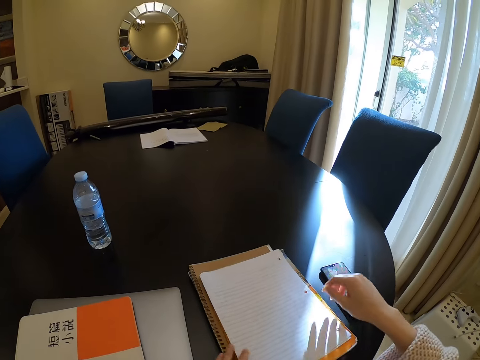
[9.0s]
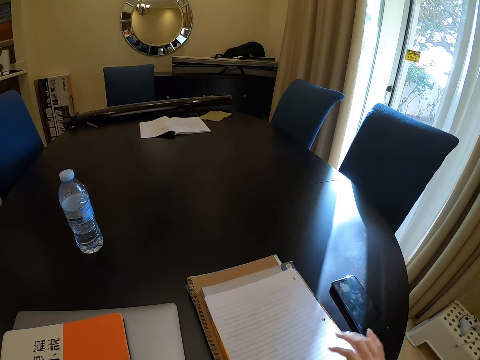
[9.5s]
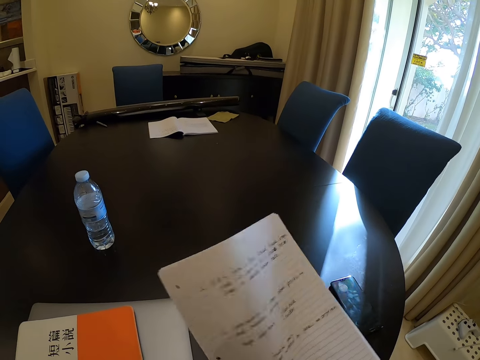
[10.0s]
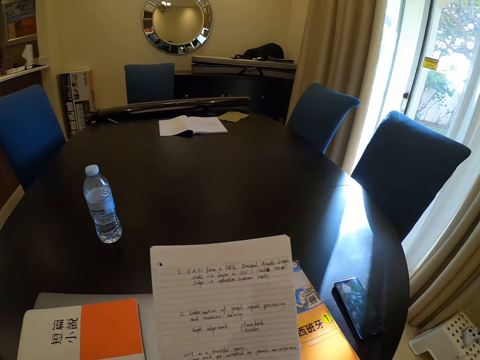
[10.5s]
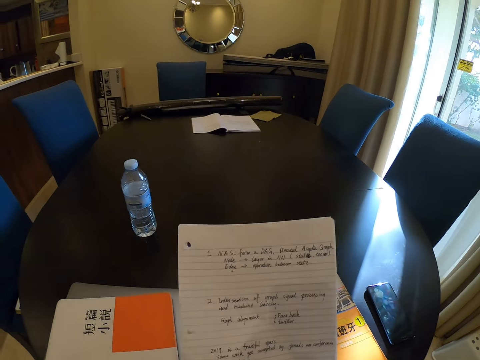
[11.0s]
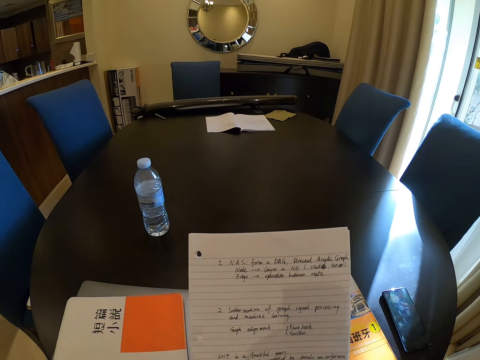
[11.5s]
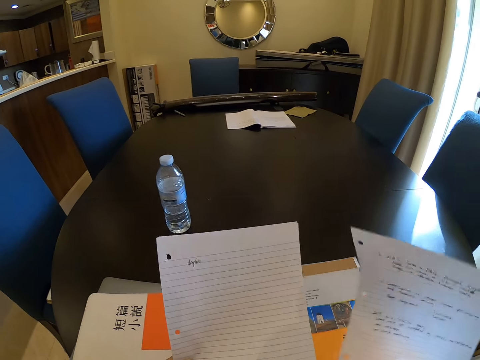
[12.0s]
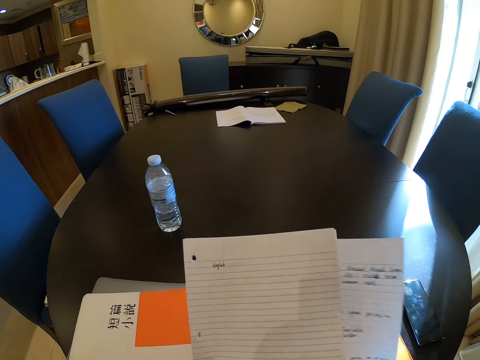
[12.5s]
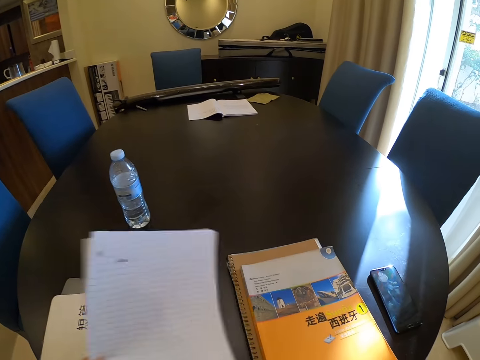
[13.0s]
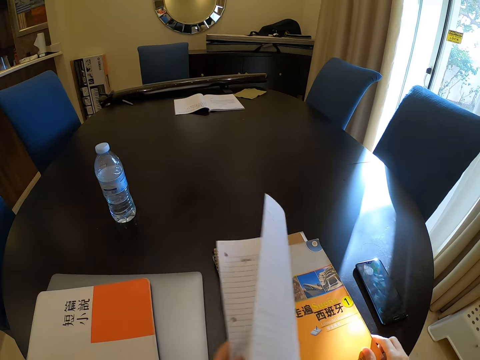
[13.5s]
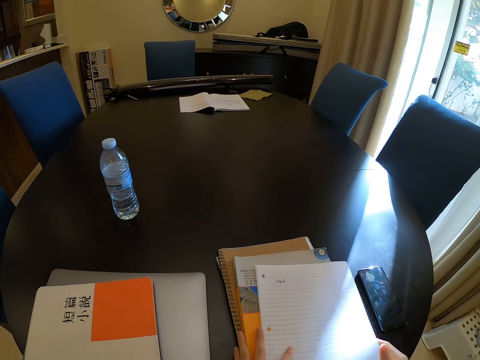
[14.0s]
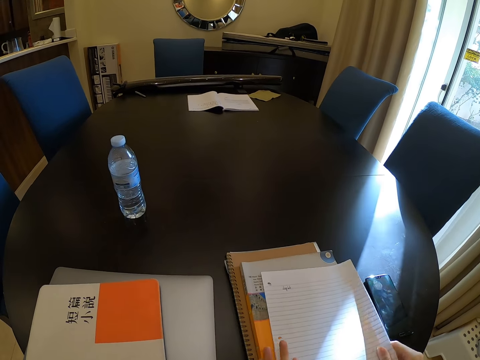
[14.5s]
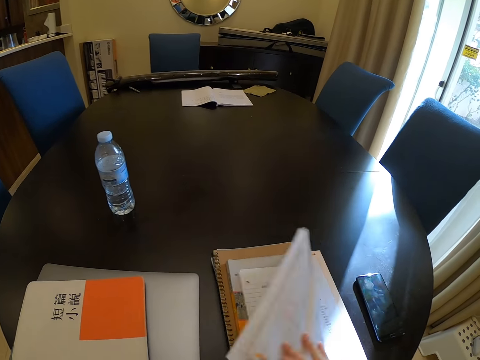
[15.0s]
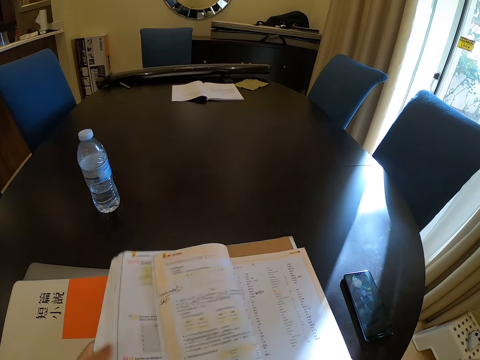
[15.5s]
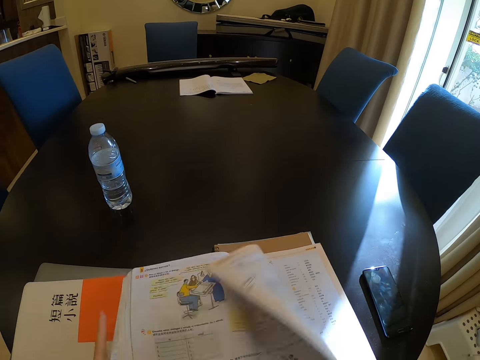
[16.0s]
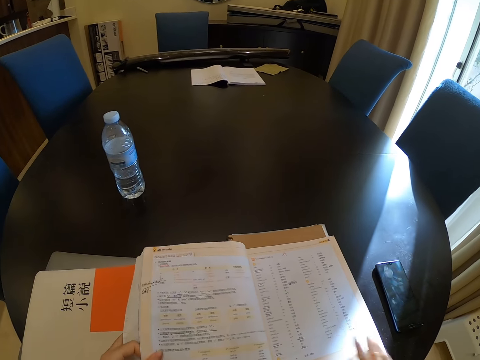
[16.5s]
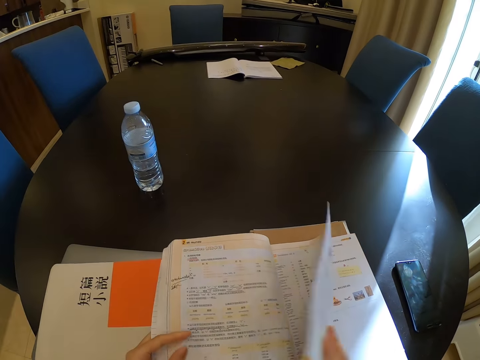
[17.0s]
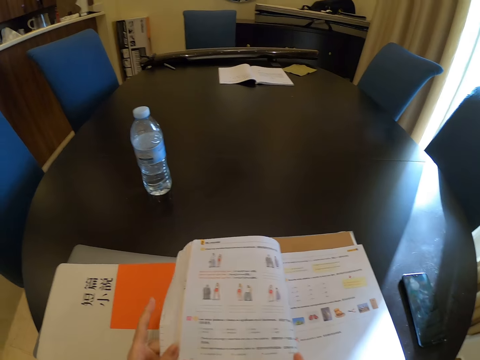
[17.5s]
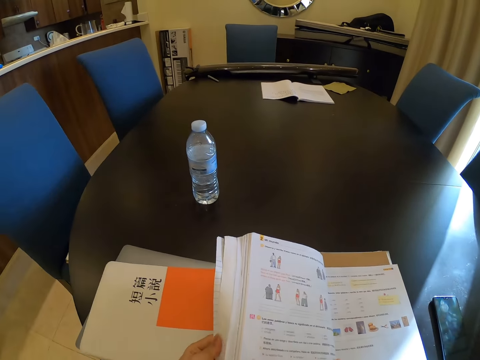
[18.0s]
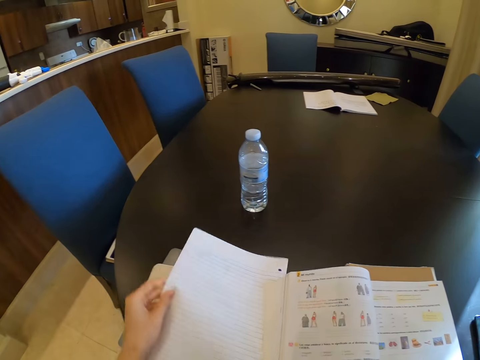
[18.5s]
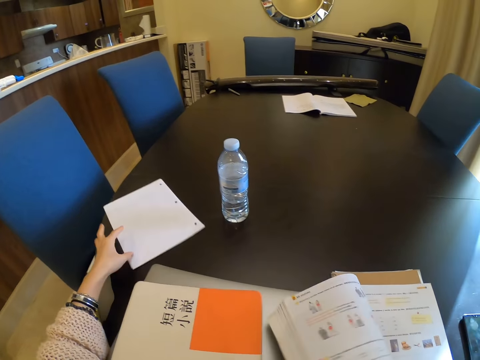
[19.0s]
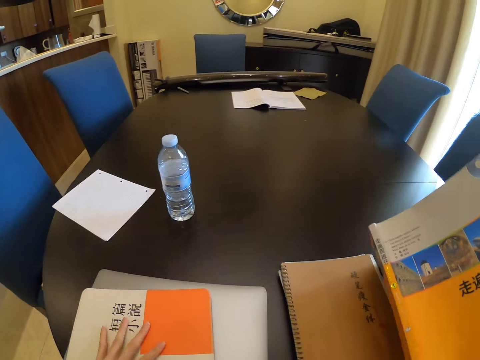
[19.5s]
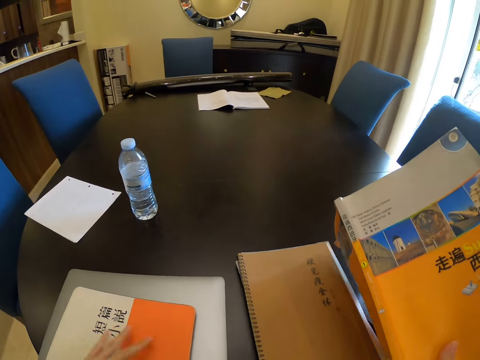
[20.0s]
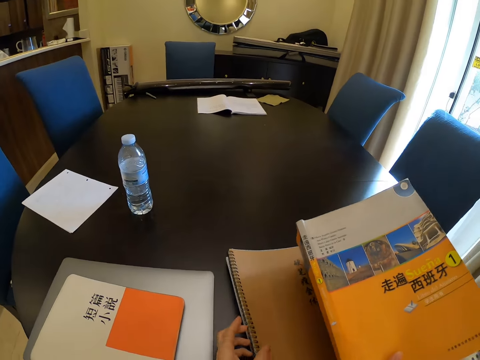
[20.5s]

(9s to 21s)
The camera wearer picks some papers. They turn the papers. They stare at the written paper. They remove the top written paper. They flip the papers. They hold the written paper behind other papers. They put the papers on the textbook. They open the textbook. They flip the pages of the book. They stare at the textbook. They pick up the paper from the other papers. They move the paper on the table. They move up the textbook. They move the notebook on the table. They pick up the notebook from under the textbook.

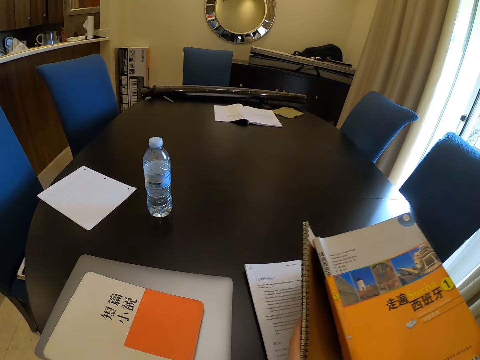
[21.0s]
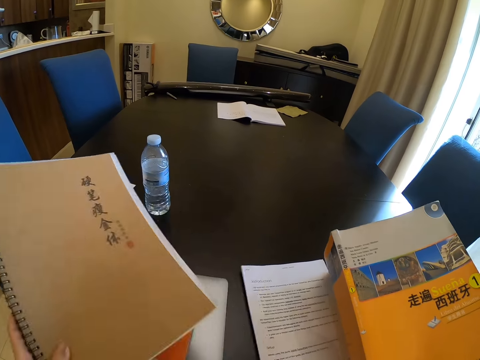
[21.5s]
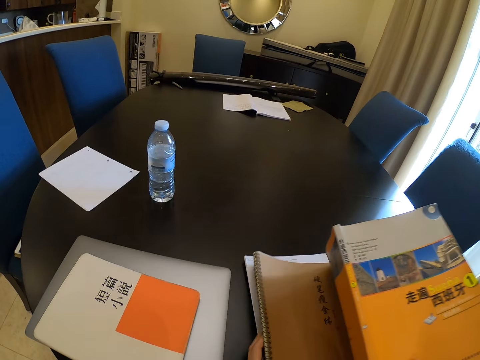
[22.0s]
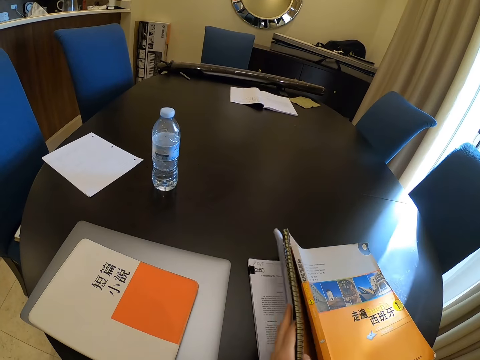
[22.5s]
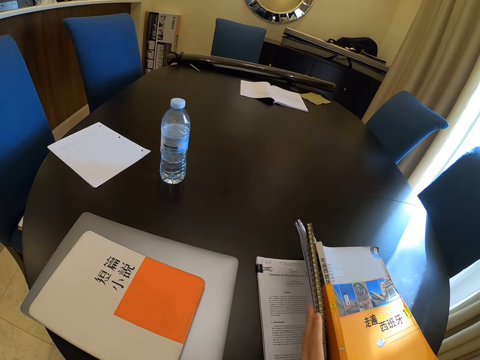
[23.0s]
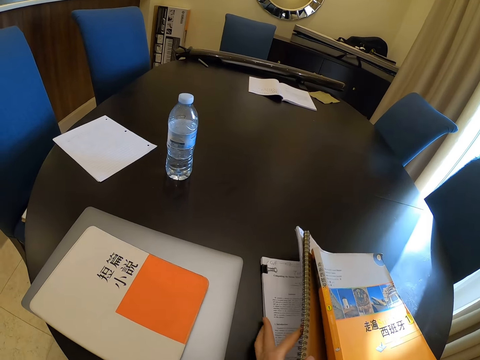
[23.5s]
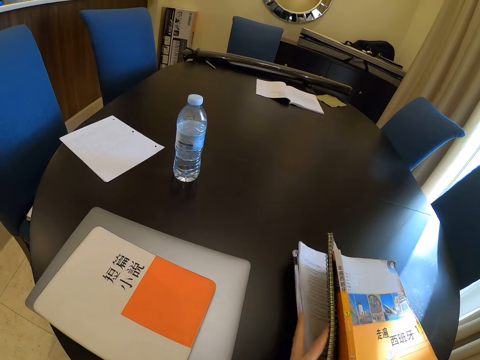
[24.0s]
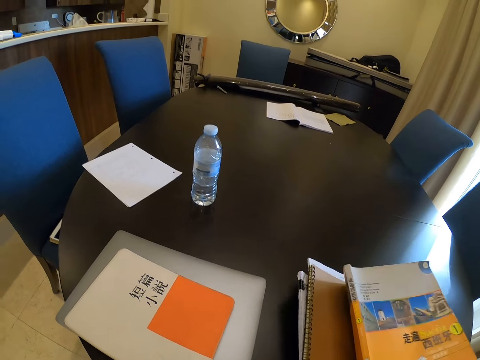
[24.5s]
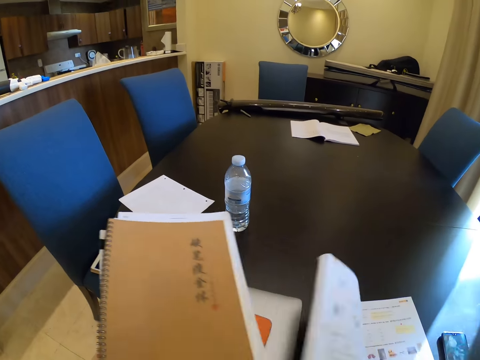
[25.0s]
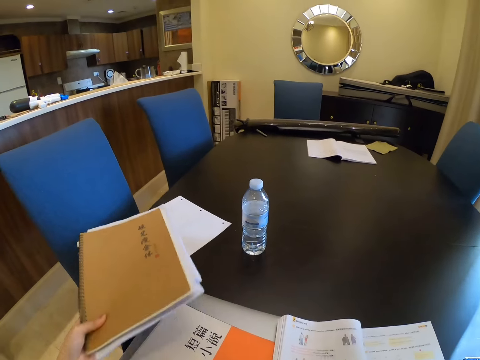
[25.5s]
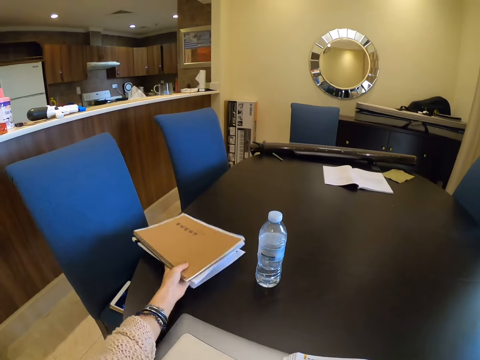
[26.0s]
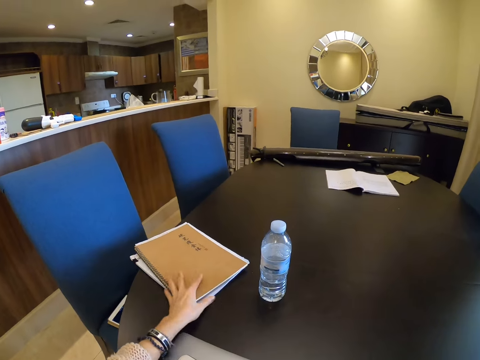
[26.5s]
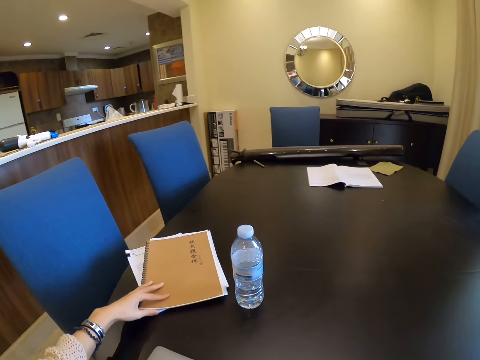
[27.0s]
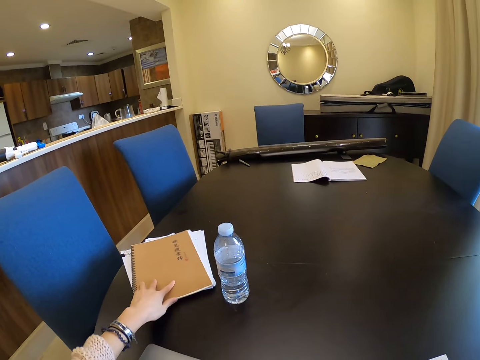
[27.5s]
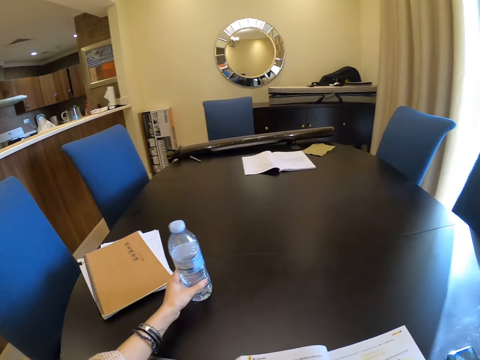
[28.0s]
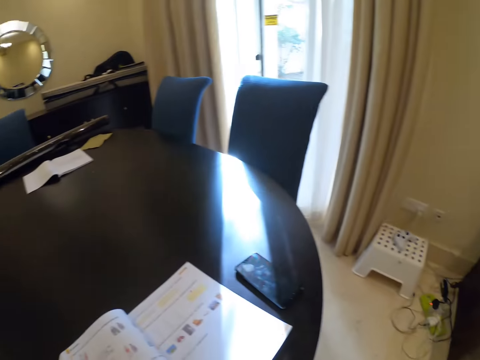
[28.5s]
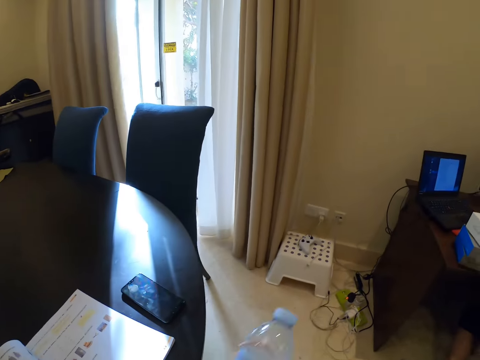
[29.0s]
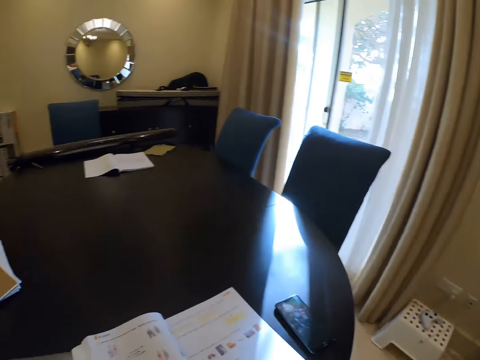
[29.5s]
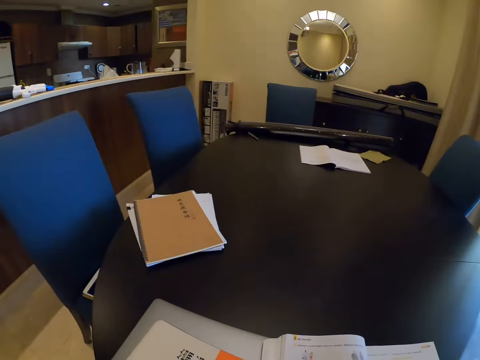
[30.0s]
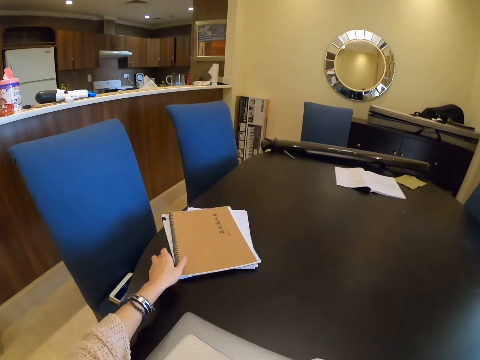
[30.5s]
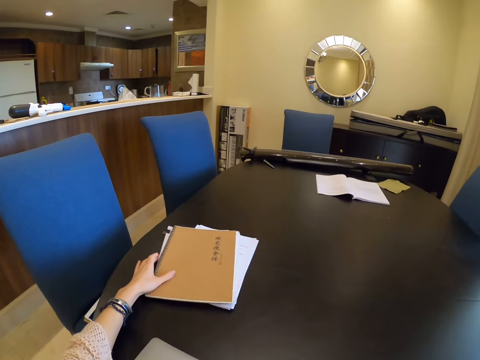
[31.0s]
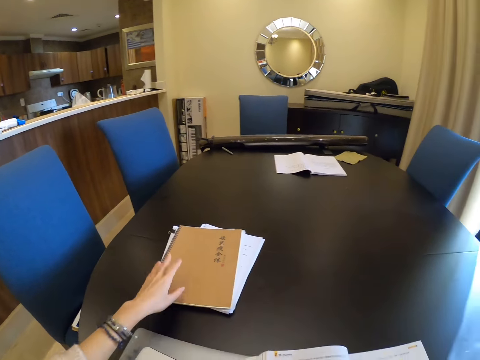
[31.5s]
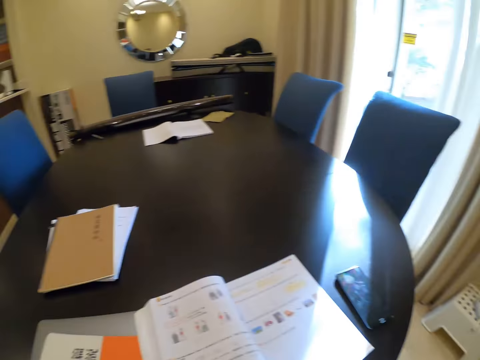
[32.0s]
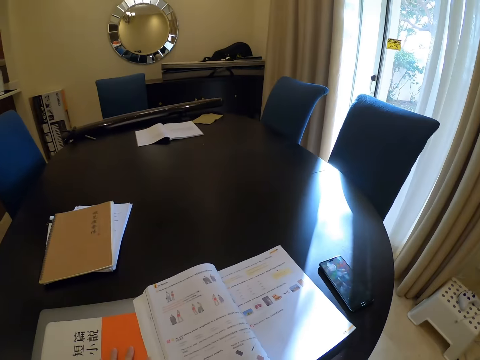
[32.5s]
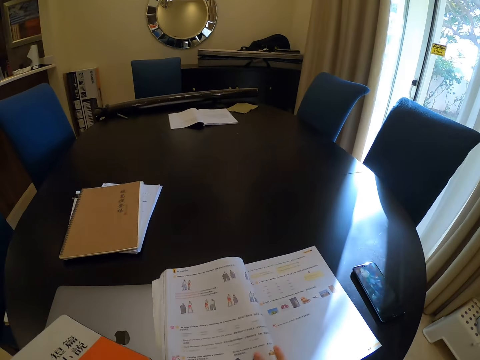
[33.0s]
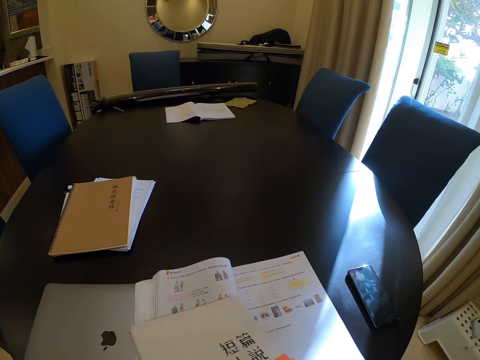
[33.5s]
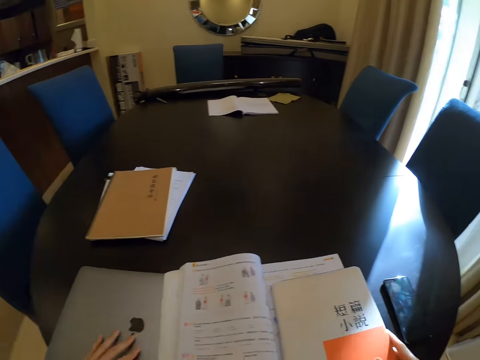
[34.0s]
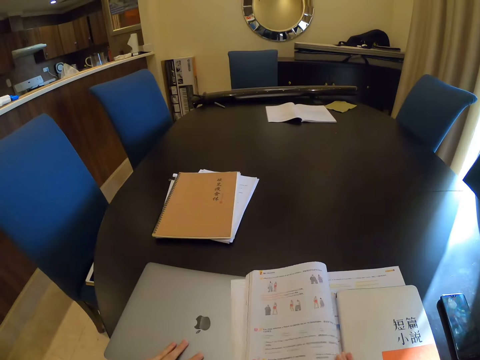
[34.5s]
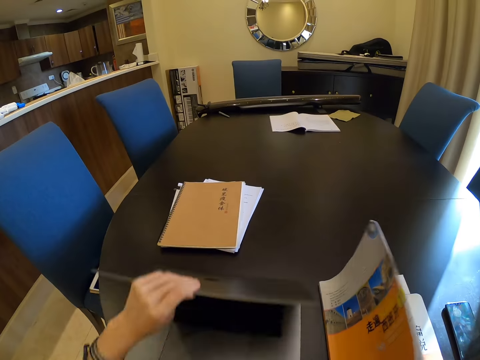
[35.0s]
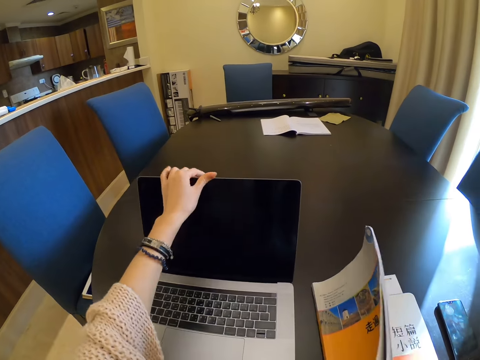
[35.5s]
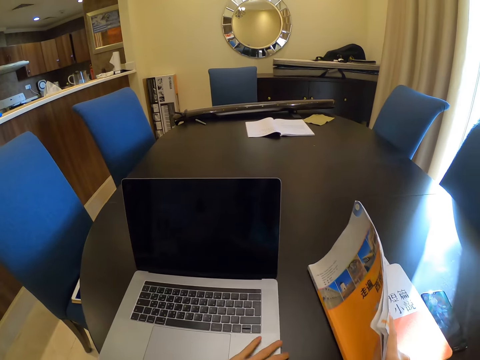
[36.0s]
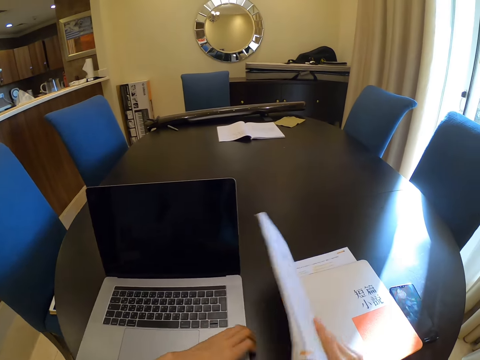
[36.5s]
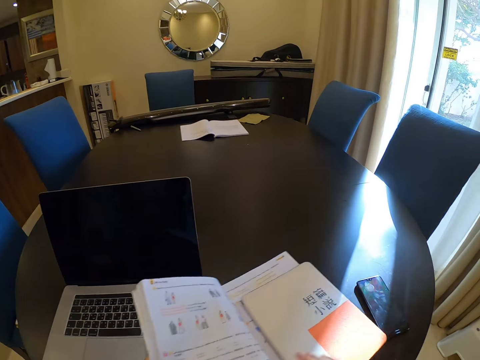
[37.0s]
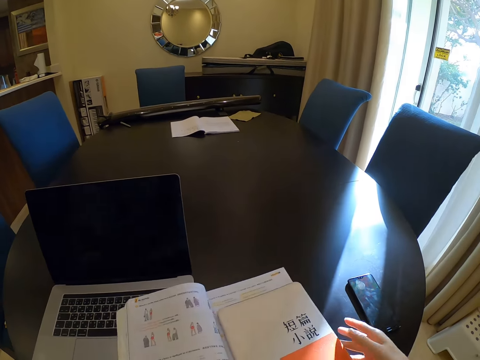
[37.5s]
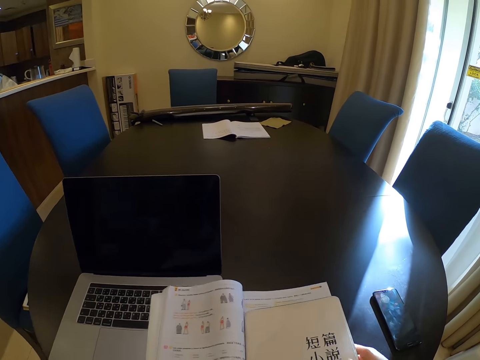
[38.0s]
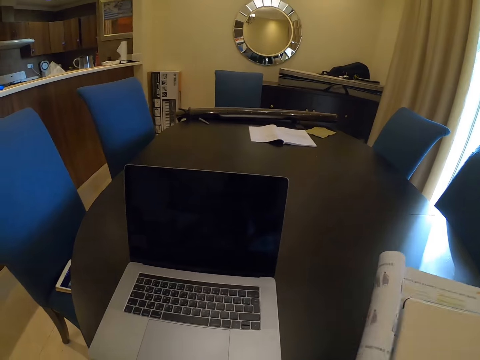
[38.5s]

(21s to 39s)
The camera wearer puts the notebook under the textbook. They open the notebook pages under the textbook. They lift the books. They remove the notebook from under the textbook. They put the notebook on top of the paper. They pick up the water bottle from the table. They look around the house. They move the notebook on the table. They look around the table. They move the notebook on the table. They put the notebook on the textbook. They move the textbook on the table. They open the laptop on the table. They move the books on the table. They move the notebook. They fold the textbook on the table.
